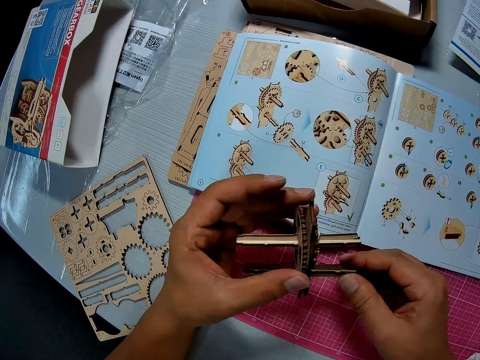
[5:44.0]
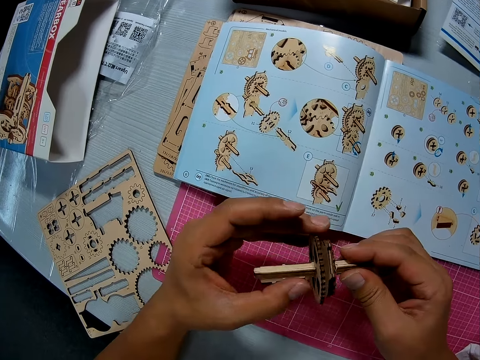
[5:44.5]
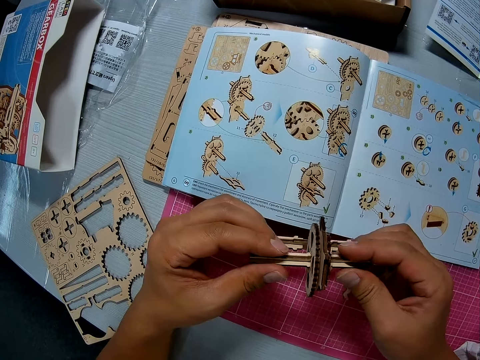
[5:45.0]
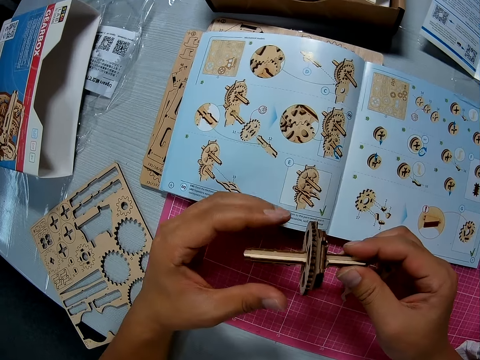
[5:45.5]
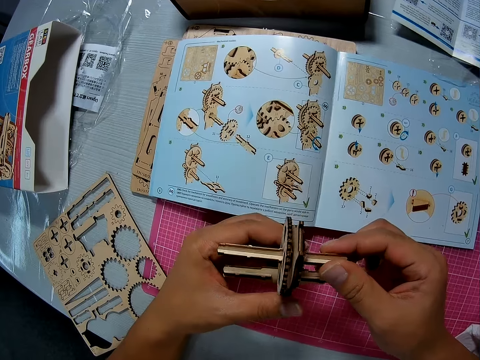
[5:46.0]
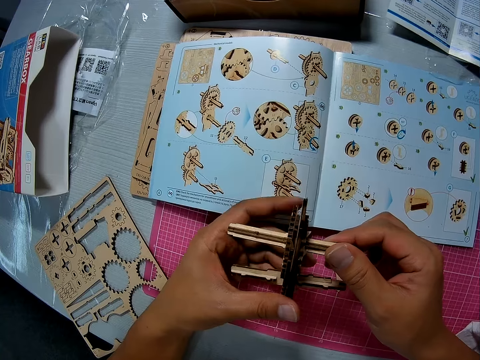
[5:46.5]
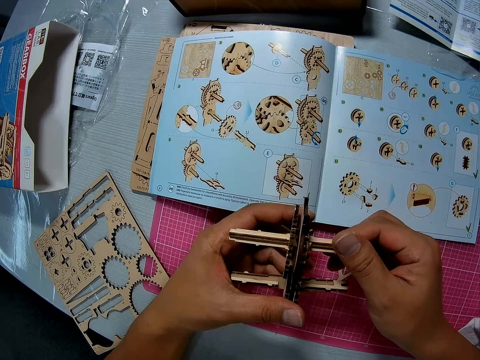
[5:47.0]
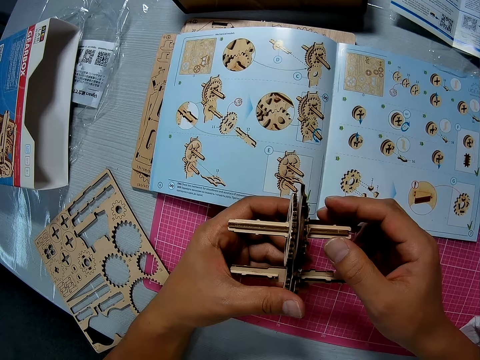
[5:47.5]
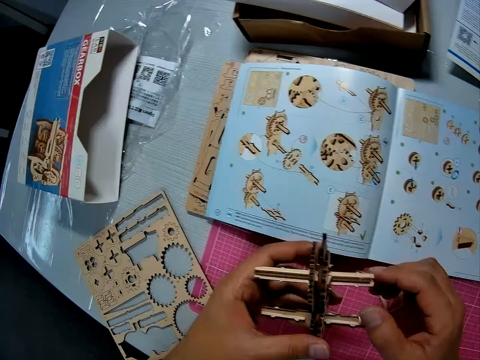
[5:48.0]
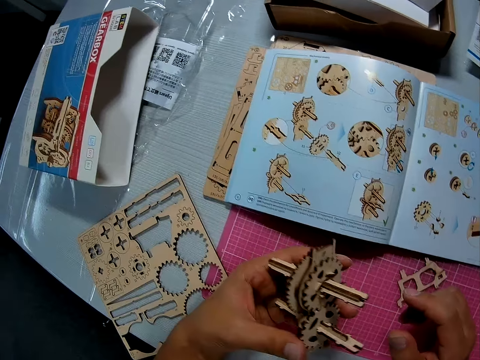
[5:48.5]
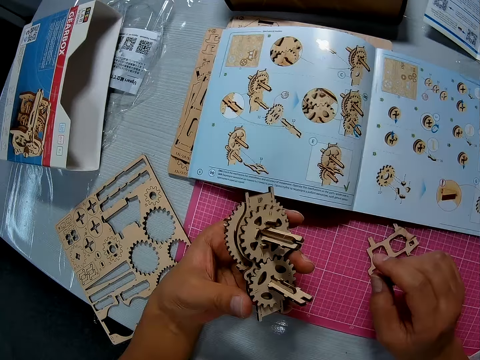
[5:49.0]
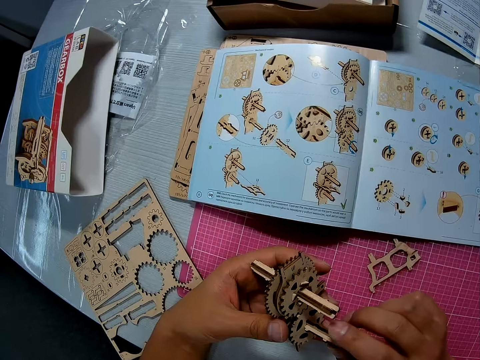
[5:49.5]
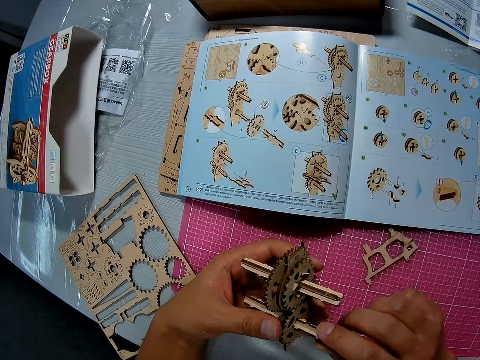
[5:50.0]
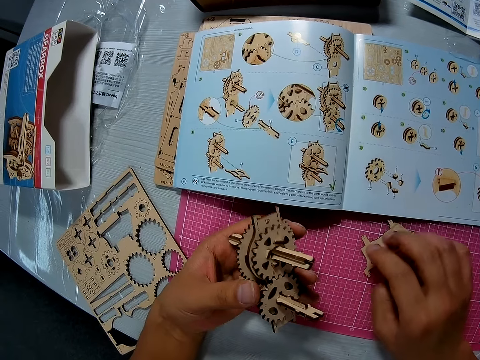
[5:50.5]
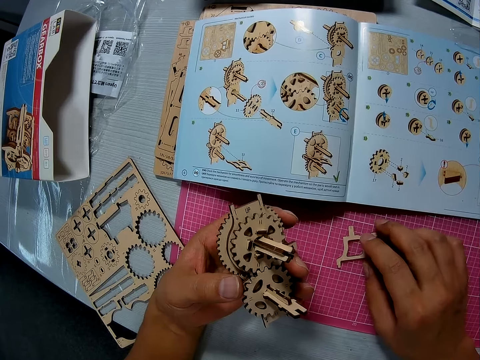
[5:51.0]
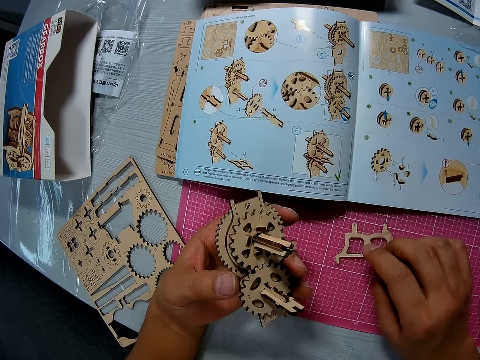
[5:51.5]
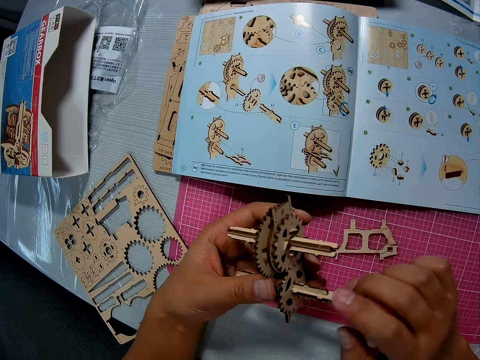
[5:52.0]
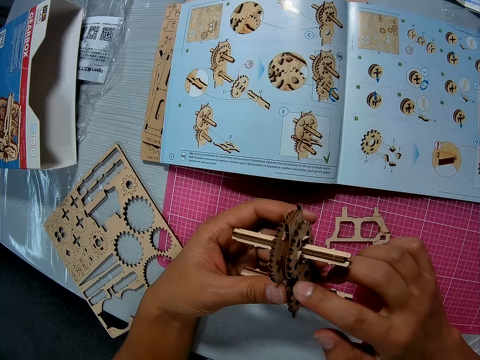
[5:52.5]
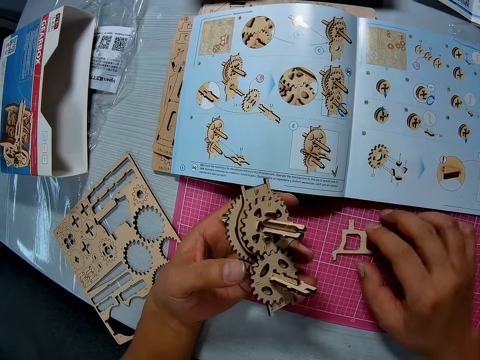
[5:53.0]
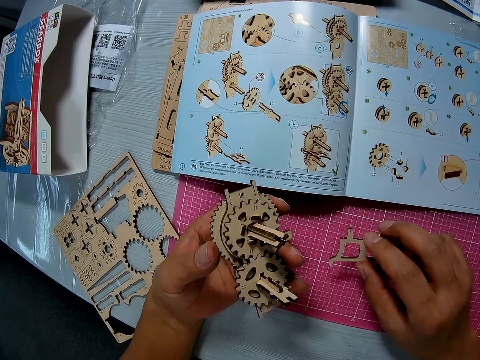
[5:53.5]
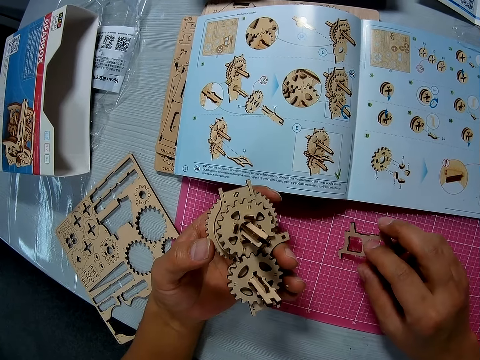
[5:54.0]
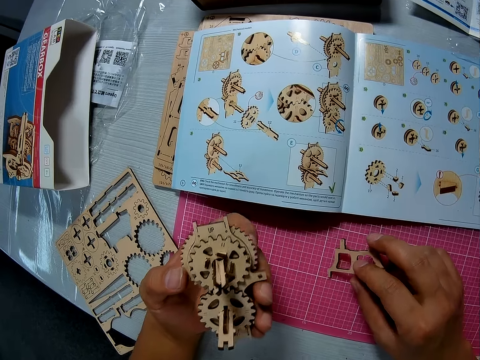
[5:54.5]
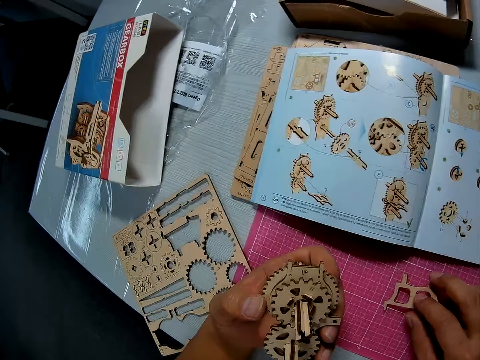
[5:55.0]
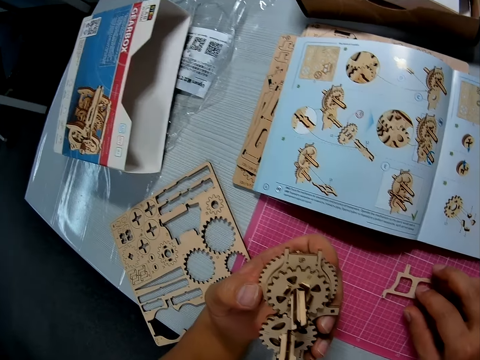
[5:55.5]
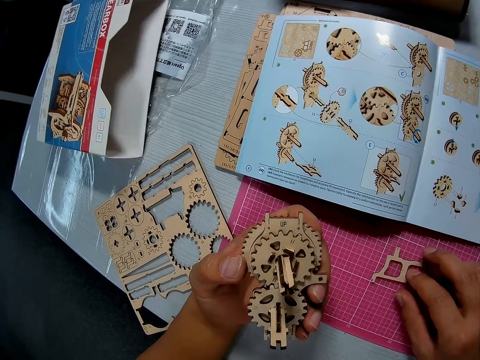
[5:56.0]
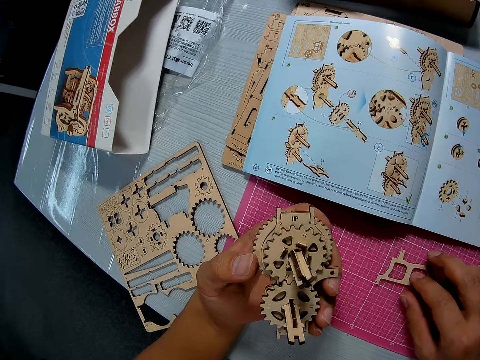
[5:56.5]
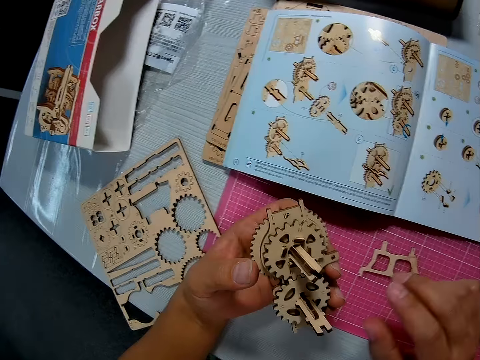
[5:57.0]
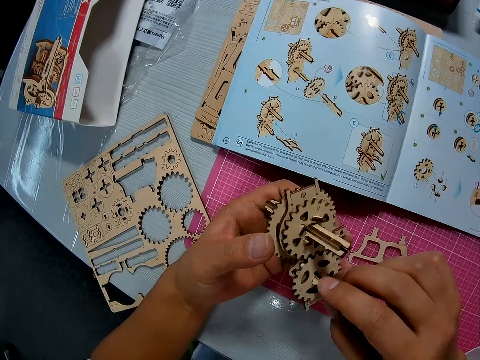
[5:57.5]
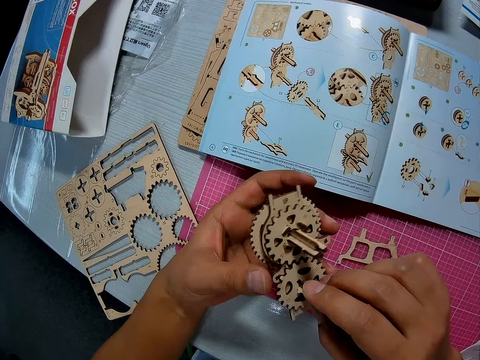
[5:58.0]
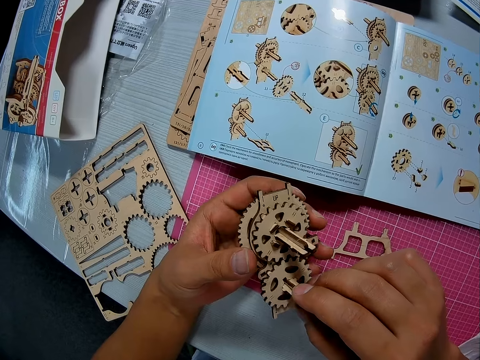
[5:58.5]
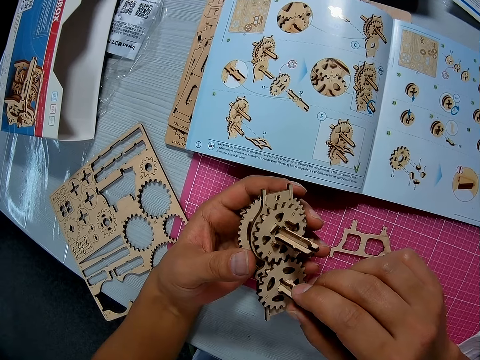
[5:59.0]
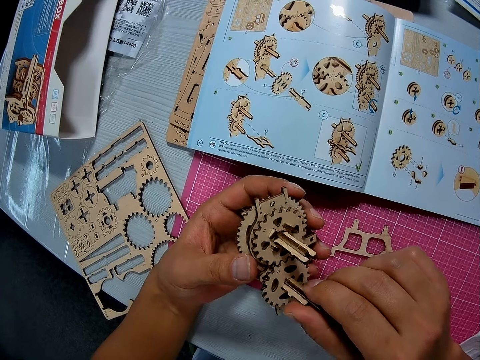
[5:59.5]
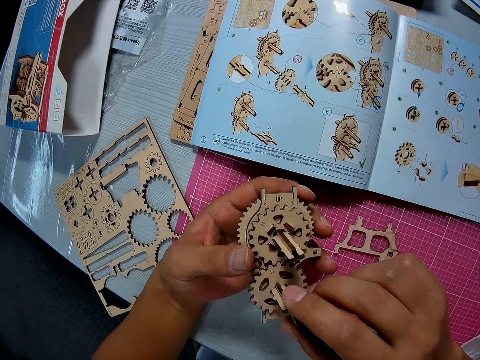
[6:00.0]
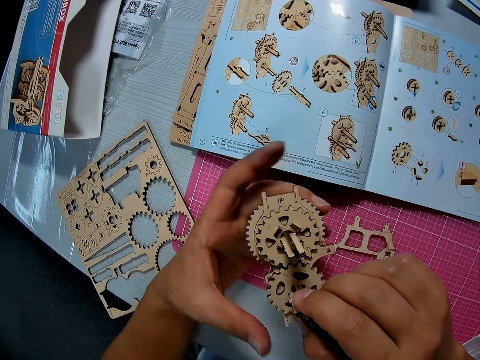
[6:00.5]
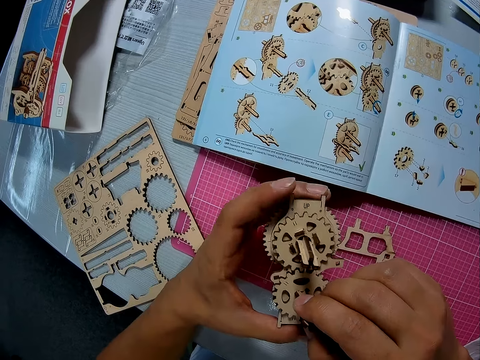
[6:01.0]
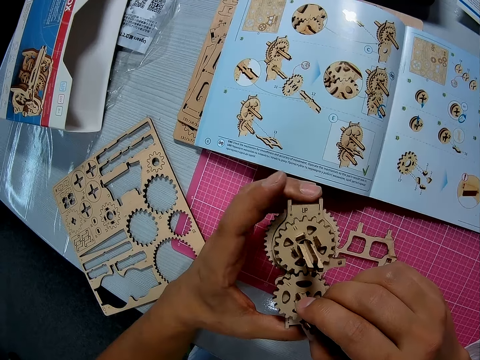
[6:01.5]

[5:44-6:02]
The camera wearer turns the stem gearbox. He touches the stem gearbox. He touches the piece on the cutting sheet with his right hand. He examines the piece with both hands. He touches the stem gearbox. He touches the piece on the cutting sheet with his right hand. He touches the stem gearbox. He examines the piece with both hands. He rotates the stem gearbox.

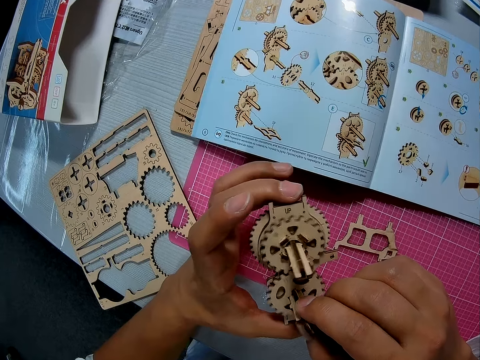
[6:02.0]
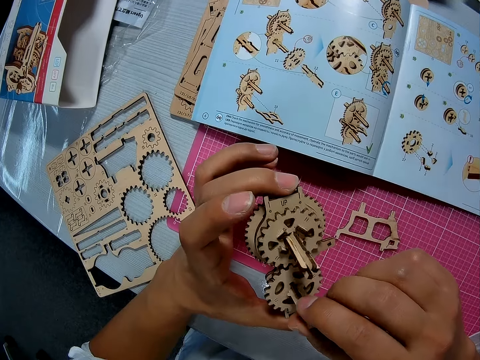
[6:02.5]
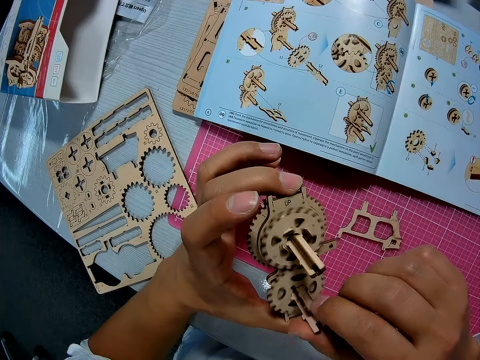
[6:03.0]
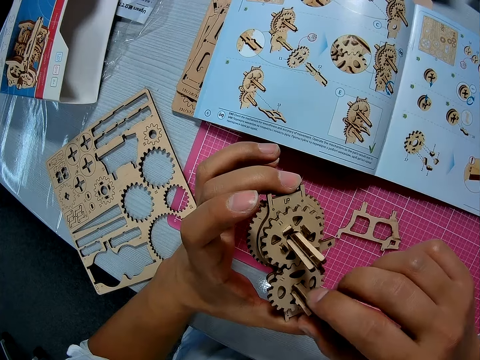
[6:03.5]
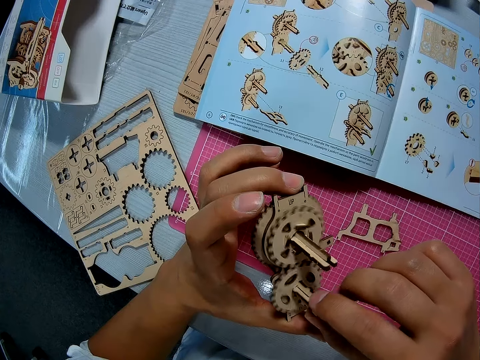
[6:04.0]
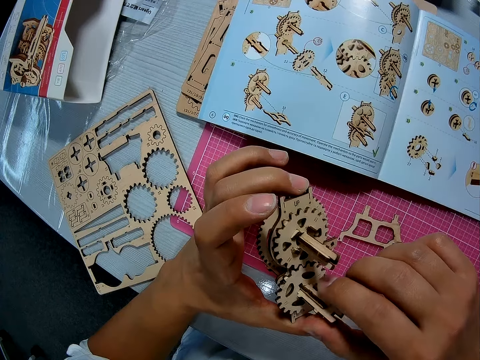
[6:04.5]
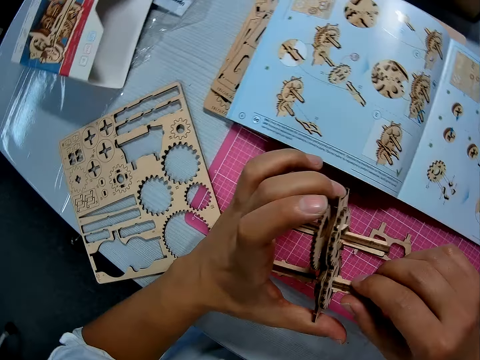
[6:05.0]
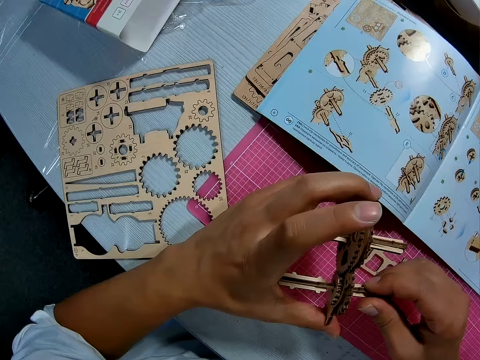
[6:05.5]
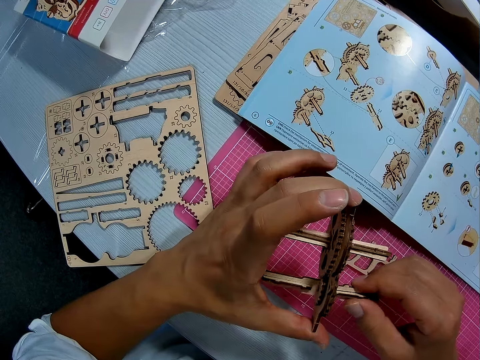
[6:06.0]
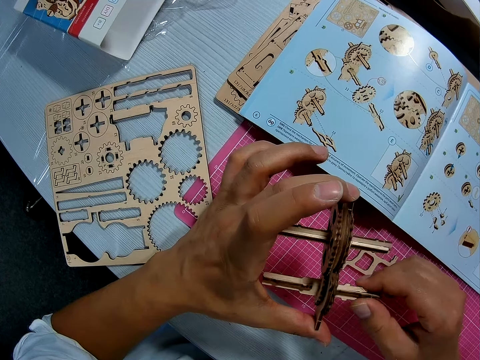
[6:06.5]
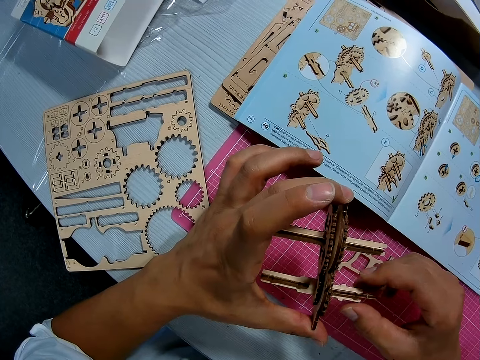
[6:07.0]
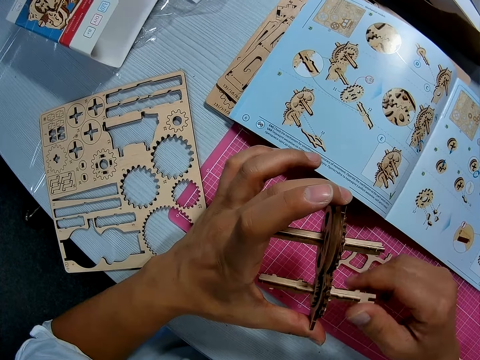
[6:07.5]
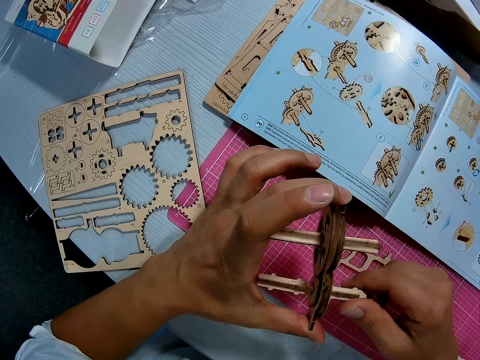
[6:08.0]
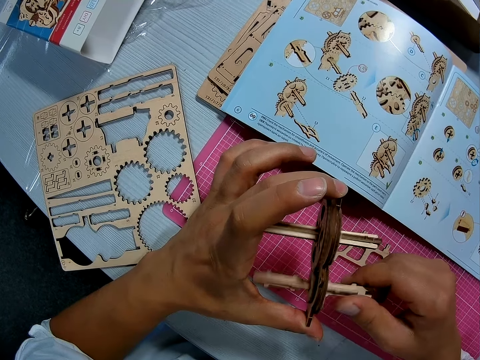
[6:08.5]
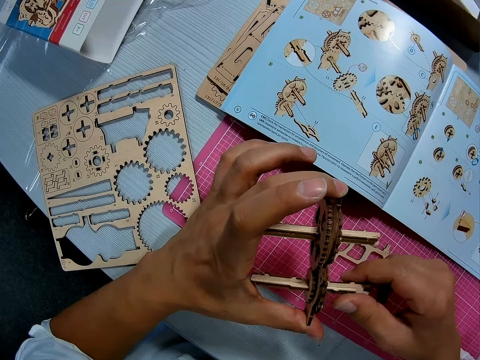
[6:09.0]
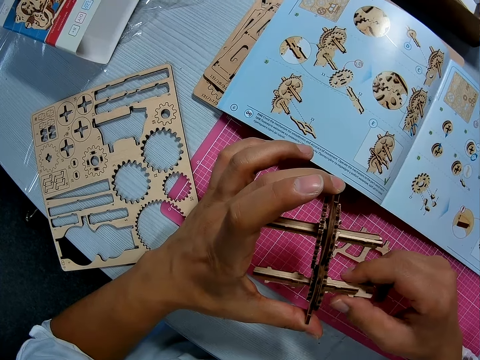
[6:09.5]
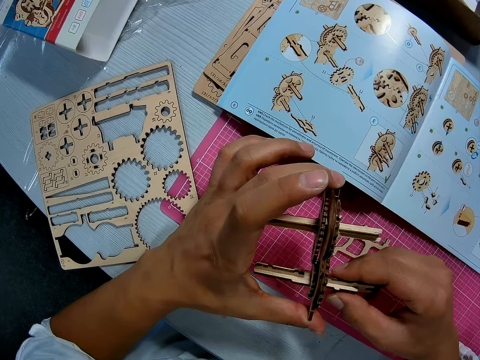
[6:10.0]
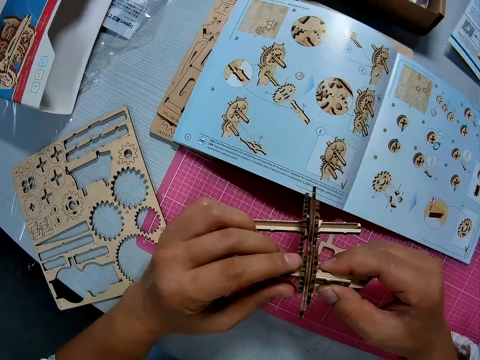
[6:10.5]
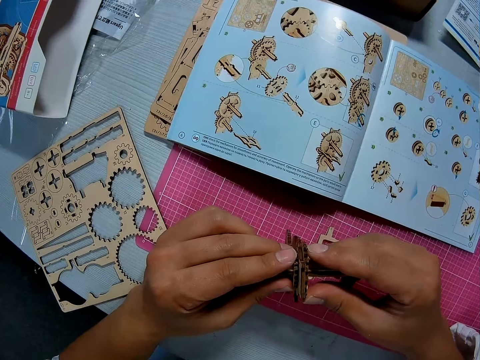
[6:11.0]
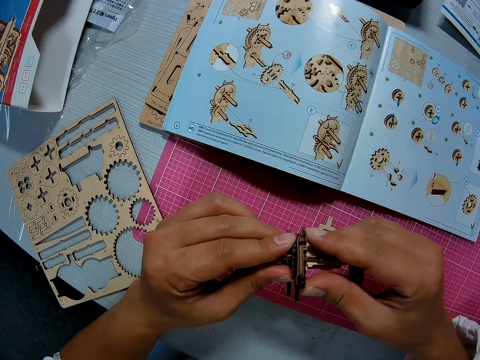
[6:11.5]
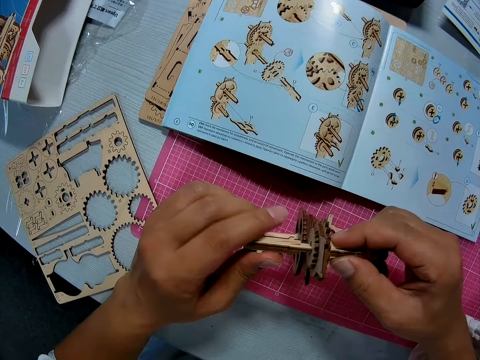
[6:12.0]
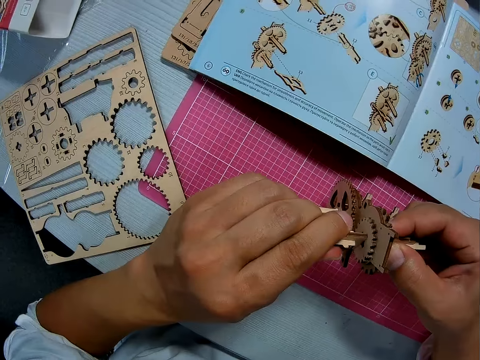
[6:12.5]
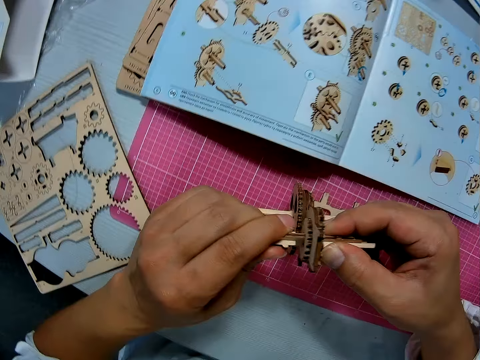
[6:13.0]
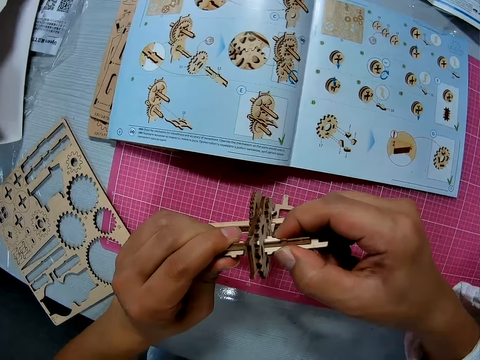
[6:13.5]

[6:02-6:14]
The camera wearer turns the stem gearbox. They rotate the stem gearbox. They squeeze the stem gearbox.
